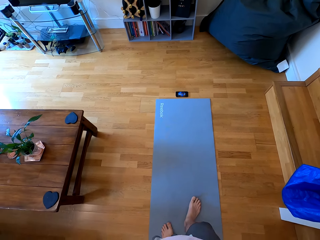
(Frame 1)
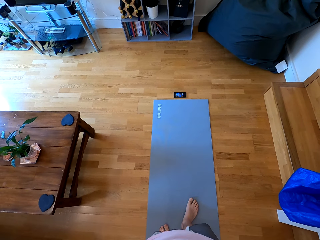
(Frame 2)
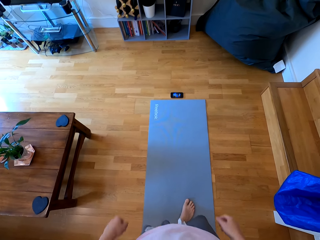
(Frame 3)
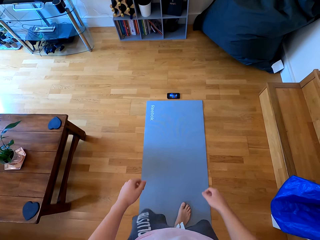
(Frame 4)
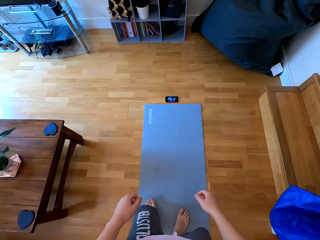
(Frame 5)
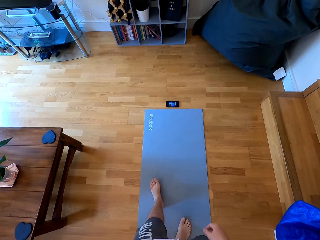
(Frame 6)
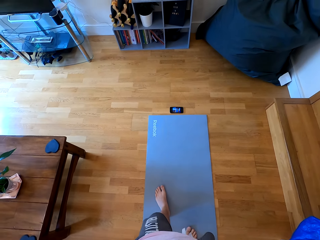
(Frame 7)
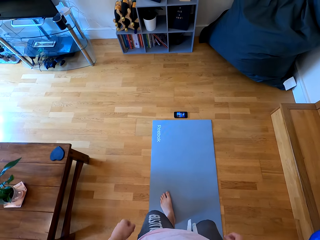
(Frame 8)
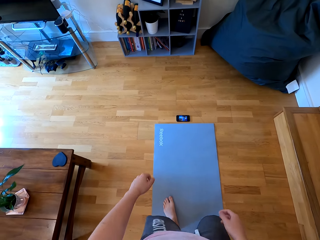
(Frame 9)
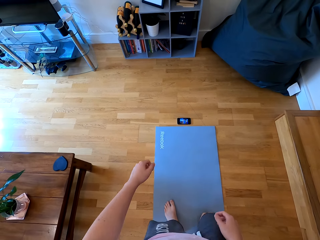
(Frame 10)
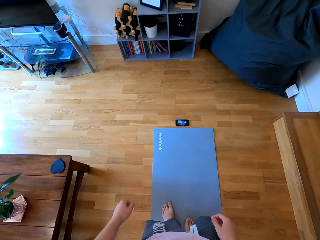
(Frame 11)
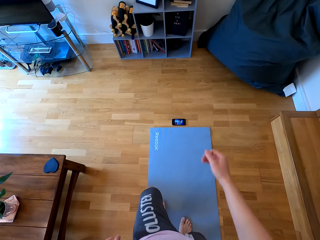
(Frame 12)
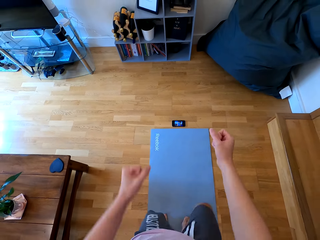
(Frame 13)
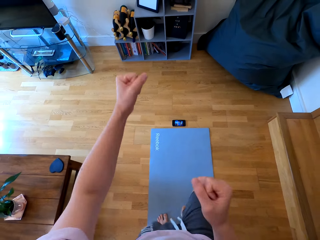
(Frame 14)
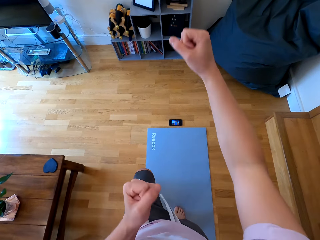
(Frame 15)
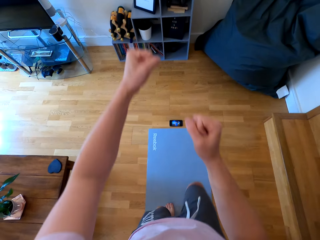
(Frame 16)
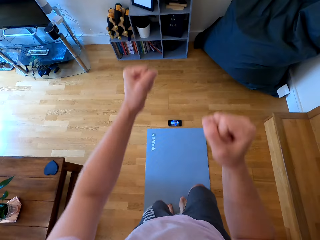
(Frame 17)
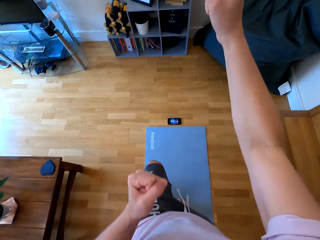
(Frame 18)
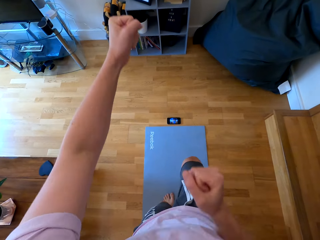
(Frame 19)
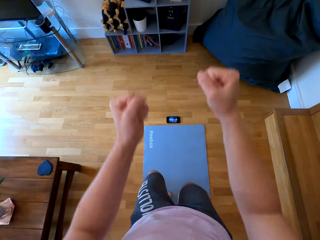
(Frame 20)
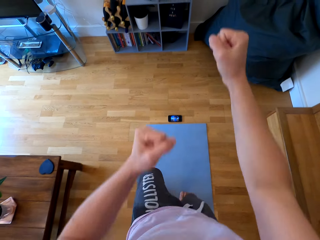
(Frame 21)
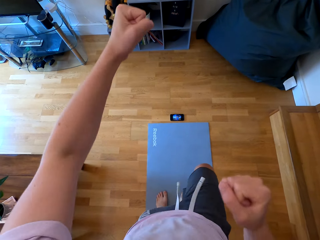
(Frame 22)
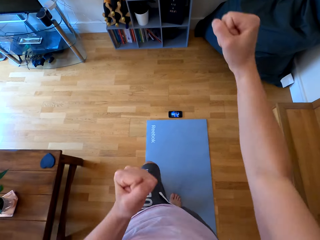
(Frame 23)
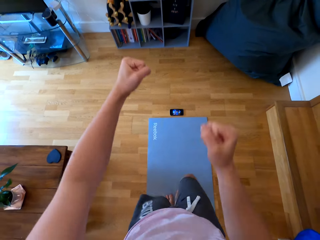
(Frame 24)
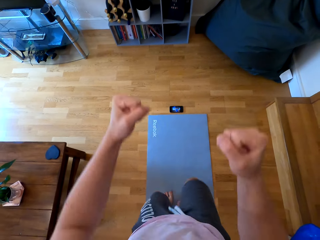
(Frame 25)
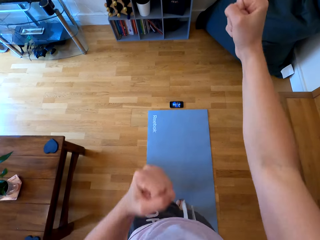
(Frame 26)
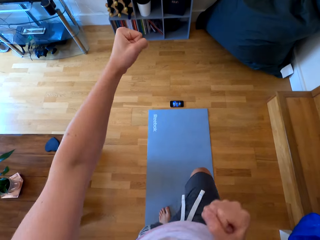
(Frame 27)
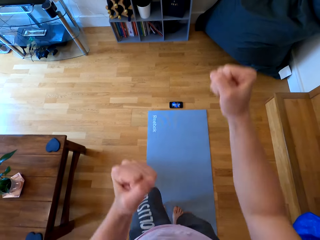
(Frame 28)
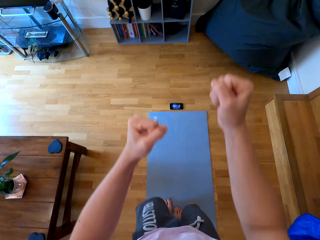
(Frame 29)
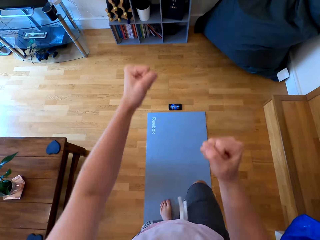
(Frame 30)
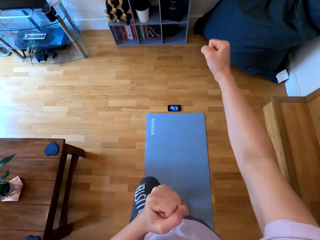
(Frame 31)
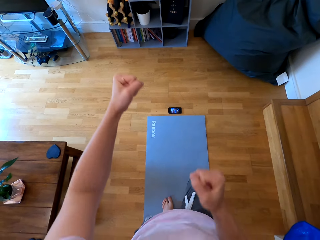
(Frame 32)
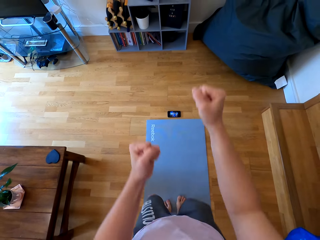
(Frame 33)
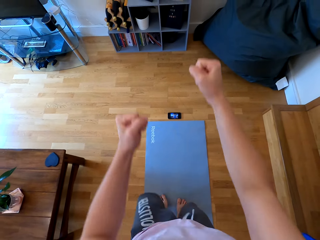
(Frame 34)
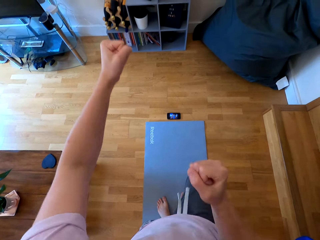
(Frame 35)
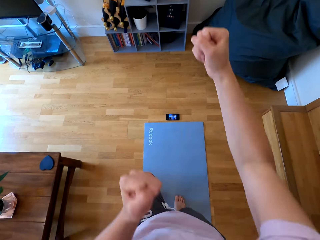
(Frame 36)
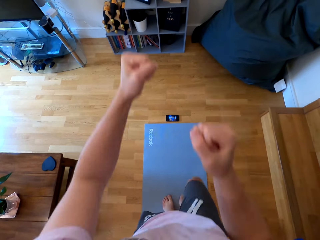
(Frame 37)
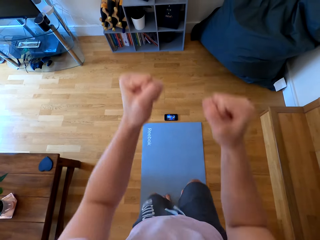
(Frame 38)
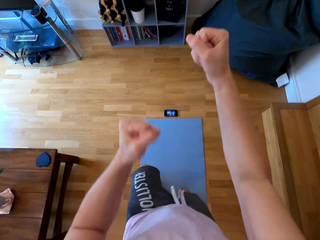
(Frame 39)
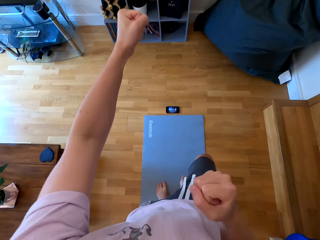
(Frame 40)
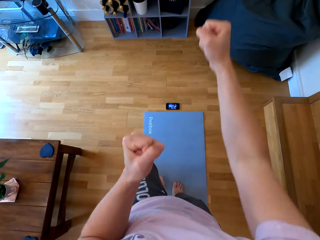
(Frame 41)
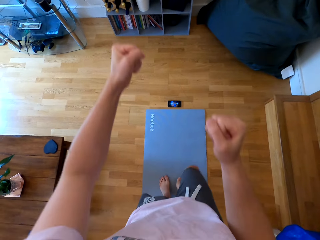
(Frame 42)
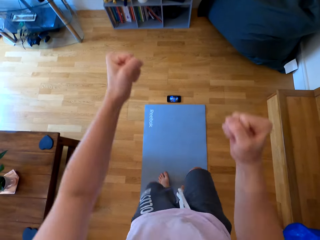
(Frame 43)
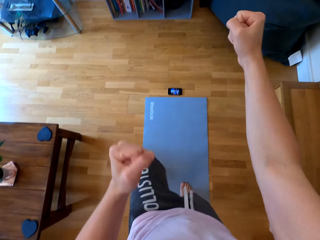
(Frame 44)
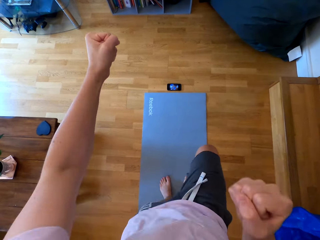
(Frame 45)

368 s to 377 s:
The camera wearer jogs along the mat.

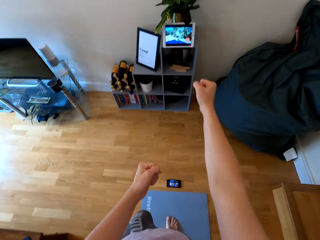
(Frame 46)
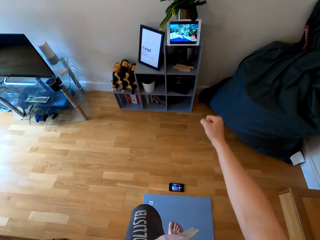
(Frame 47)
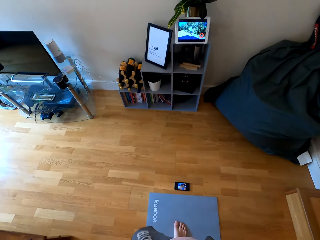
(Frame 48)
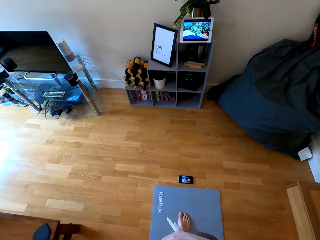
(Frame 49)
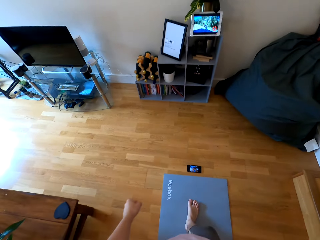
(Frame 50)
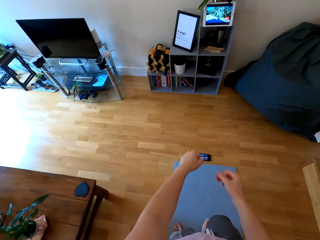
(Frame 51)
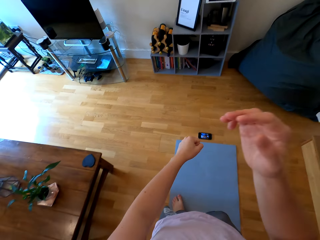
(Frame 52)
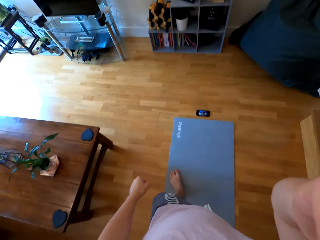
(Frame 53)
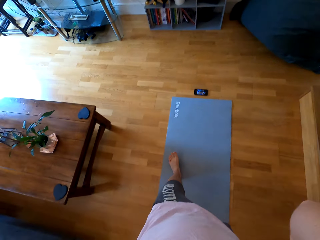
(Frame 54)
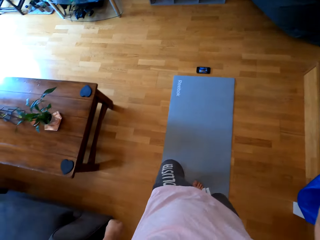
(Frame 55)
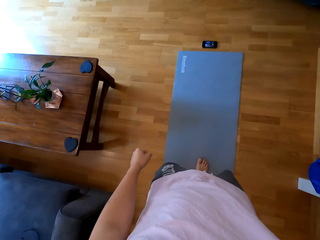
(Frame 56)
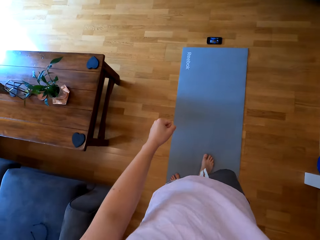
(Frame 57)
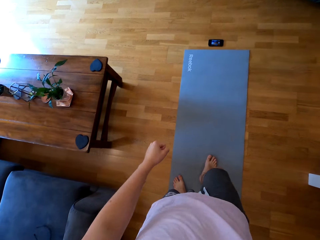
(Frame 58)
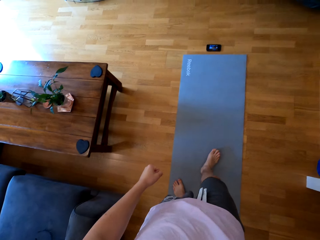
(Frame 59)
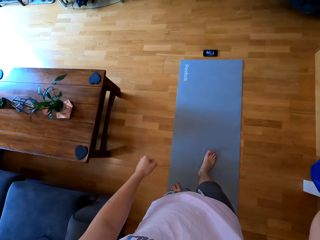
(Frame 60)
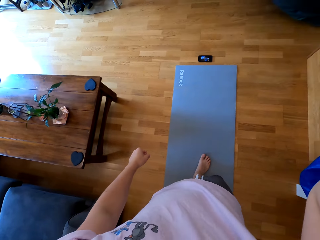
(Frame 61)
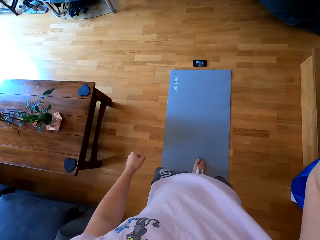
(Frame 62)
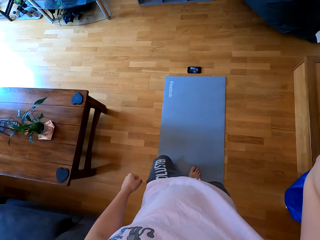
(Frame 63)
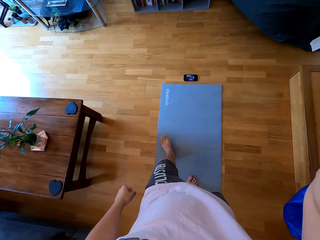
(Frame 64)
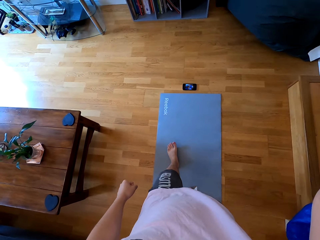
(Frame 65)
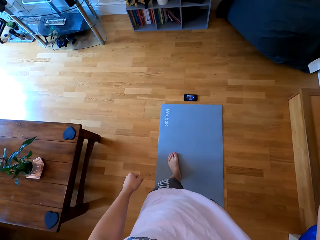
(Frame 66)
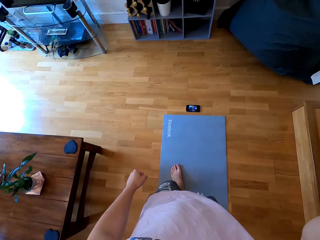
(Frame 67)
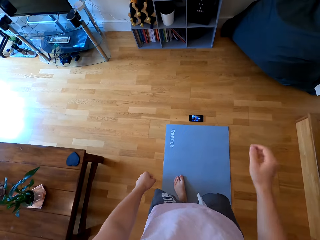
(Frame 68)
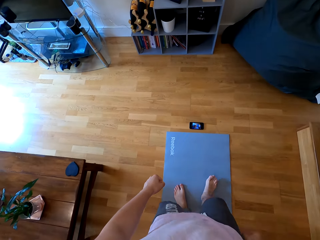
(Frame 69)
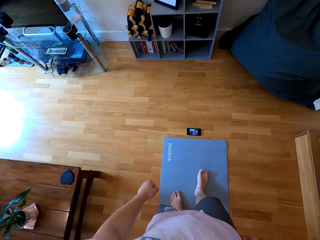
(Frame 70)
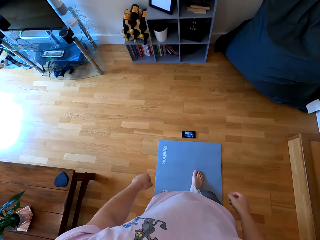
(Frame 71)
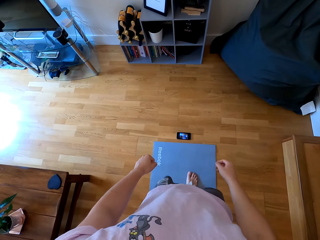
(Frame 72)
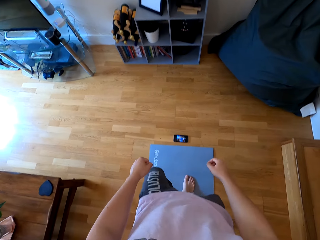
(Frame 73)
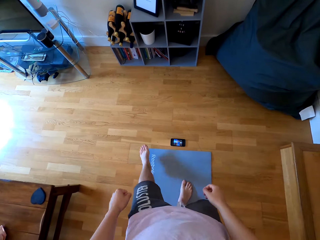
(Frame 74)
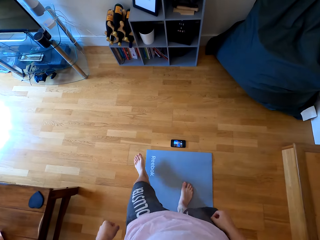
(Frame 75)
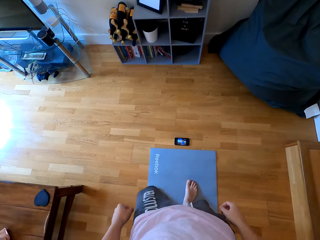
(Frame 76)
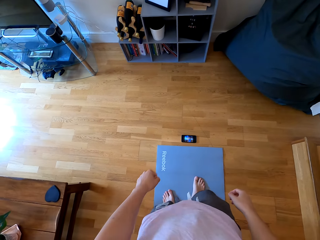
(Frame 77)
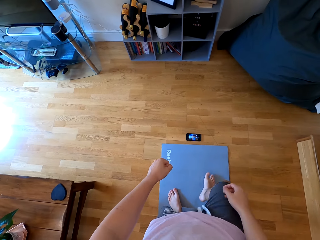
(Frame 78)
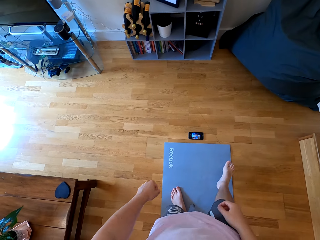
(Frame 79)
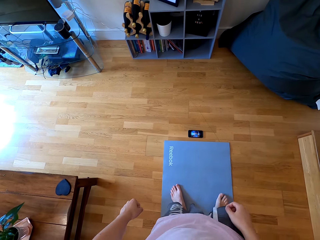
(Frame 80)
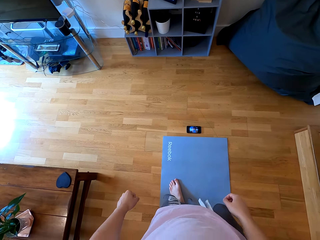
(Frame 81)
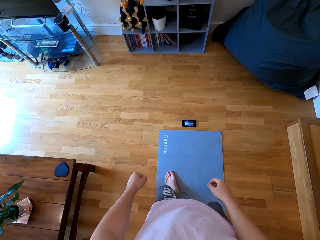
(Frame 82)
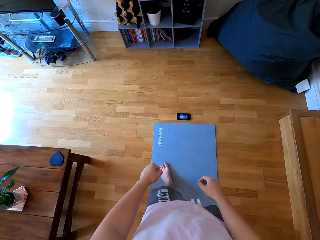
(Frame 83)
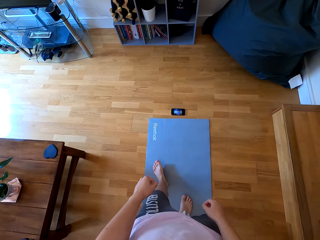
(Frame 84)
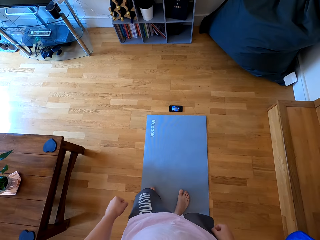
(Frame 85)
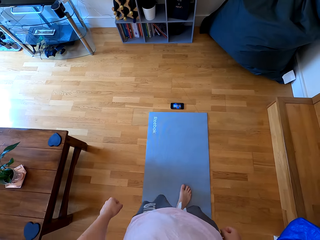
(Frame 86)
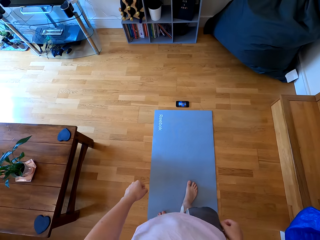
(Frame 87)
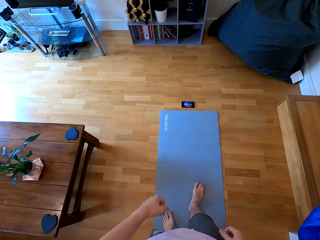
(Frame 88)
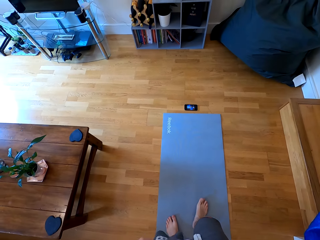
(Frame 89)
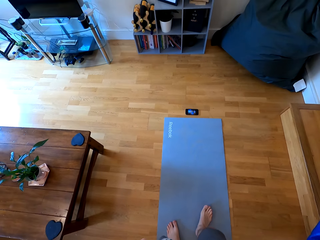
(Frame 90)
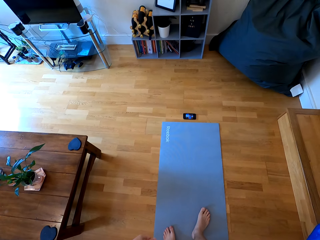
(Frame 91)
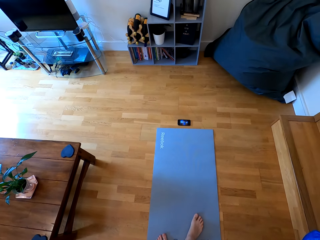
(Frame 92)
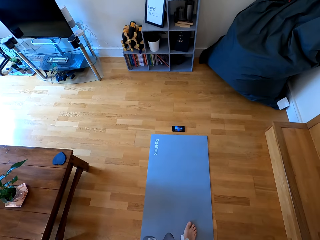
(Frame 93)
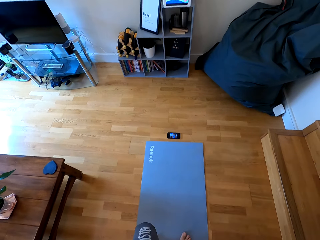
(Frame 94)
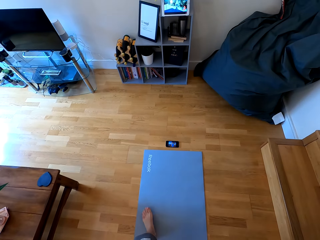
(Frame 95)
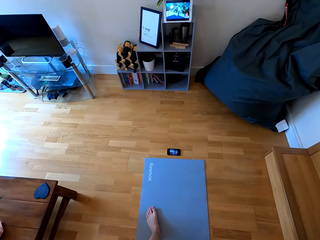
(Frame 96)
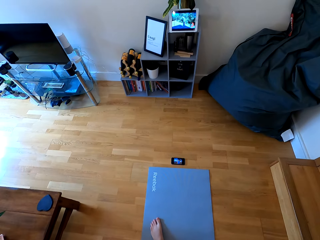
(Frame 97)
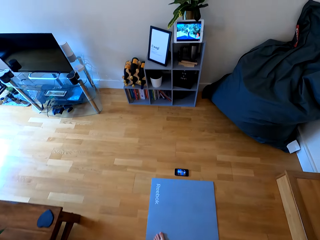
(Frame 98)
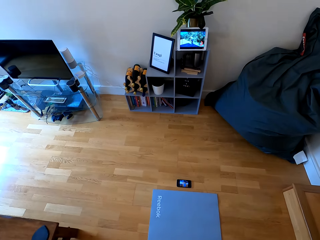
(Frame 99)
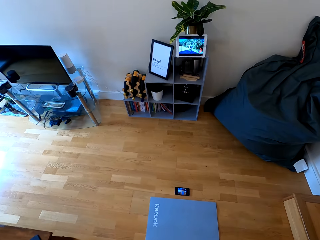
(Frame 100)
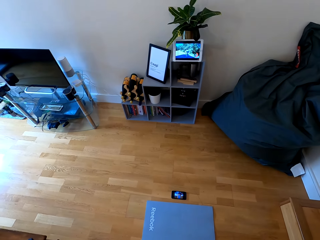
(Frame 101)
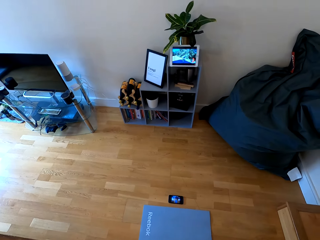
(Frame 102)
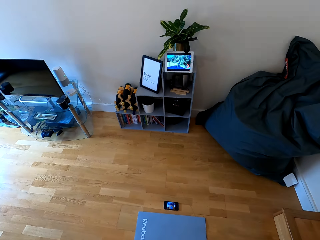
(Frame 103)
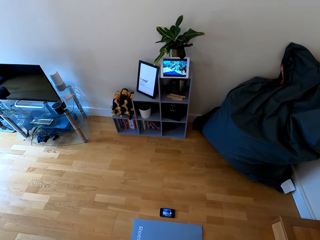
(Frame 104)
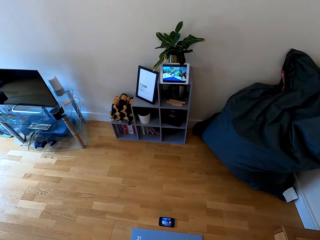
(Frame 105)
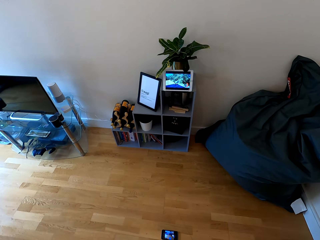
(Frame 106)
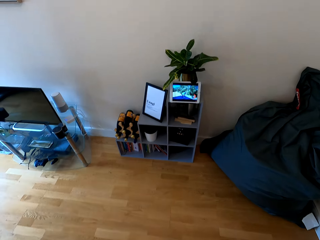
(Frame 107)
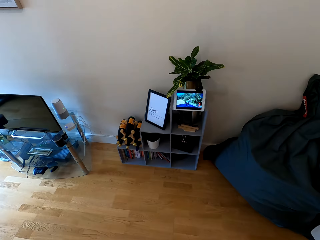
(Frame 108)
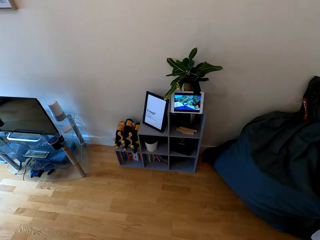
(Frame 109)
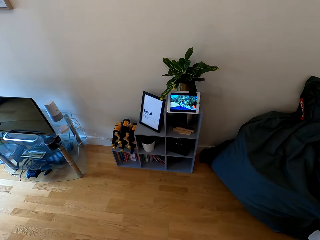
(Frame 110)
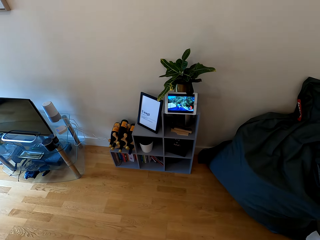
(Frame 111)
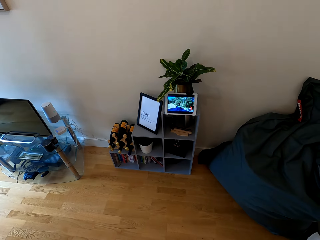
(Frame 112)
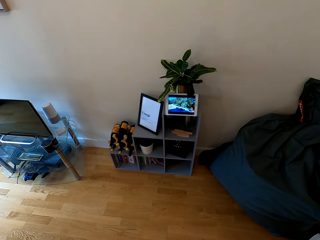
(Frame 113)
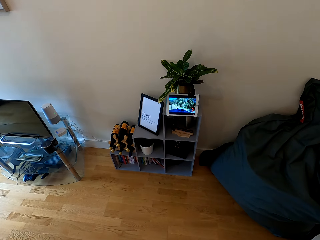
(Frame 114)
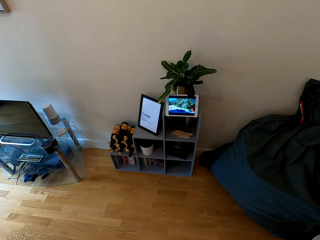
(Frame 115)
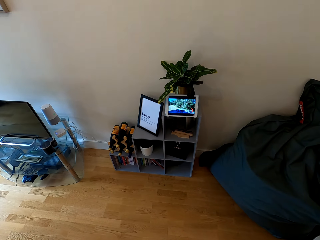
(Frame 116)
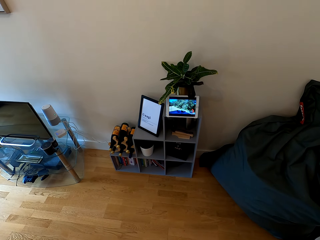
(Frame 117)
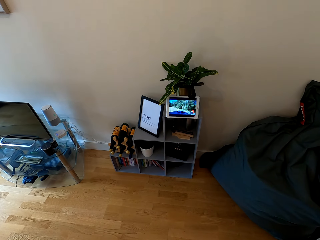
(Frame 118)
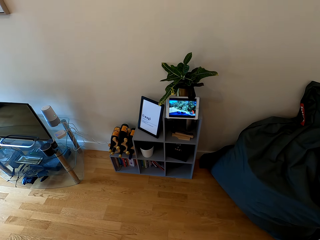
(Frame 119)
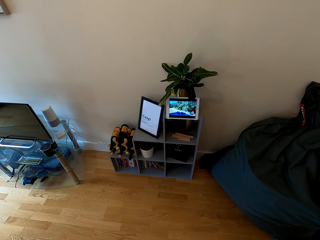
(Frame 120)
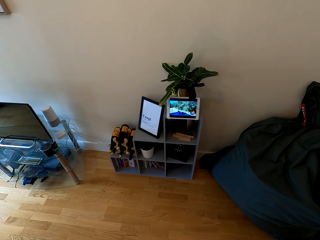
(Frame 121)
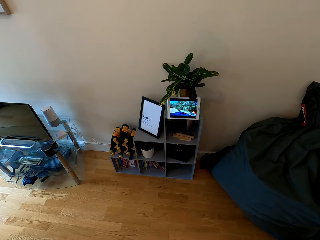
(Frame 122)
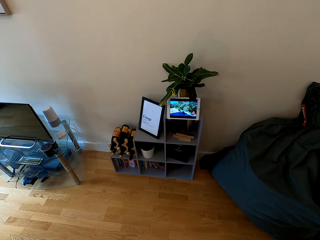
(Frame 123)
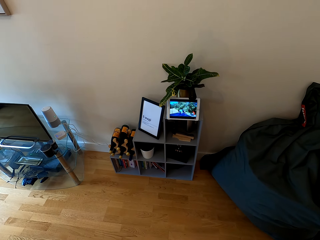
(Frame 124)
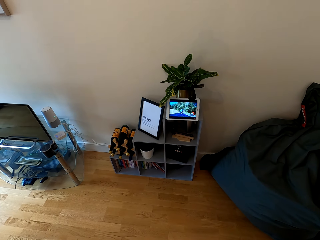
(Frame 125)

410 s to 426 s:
The camera wearer stops. They raise the right hand to something. They withdraw the right hand from something. They stretch both legs. They look at the tablet.
